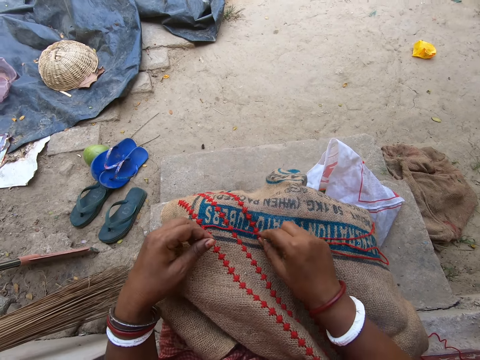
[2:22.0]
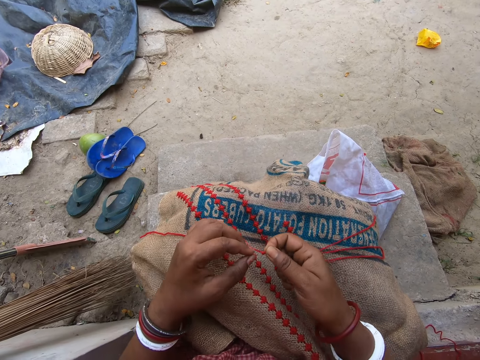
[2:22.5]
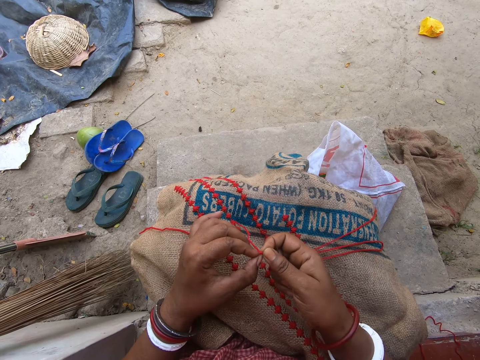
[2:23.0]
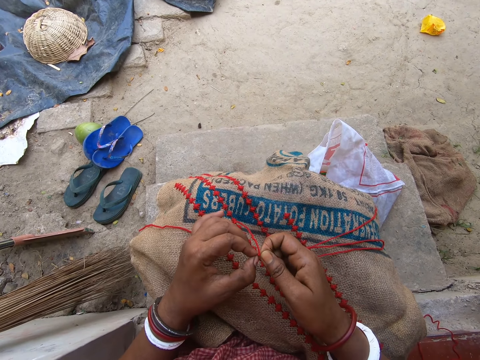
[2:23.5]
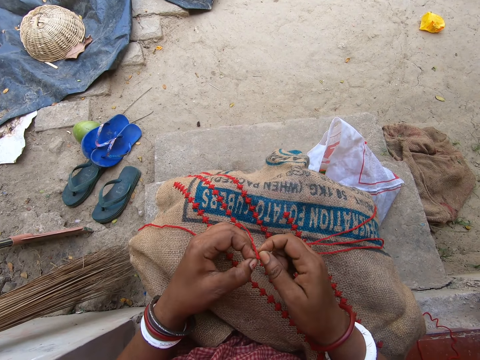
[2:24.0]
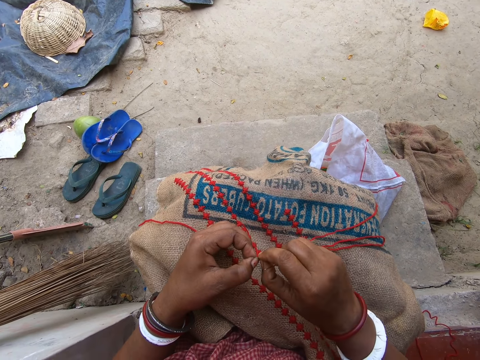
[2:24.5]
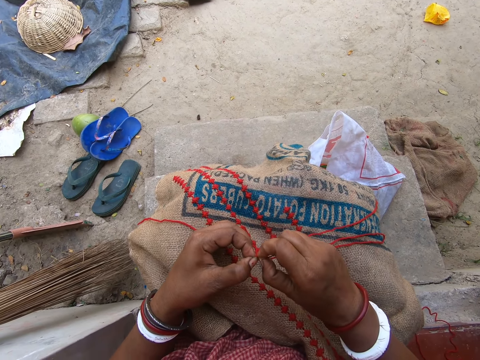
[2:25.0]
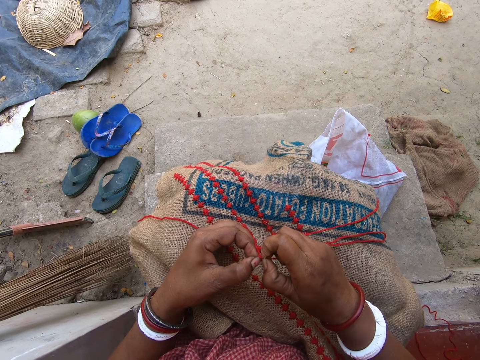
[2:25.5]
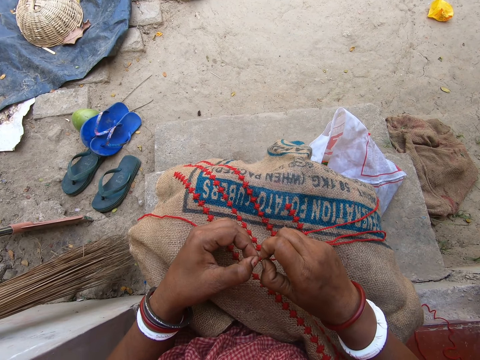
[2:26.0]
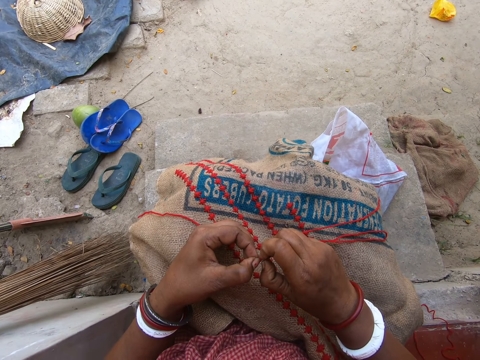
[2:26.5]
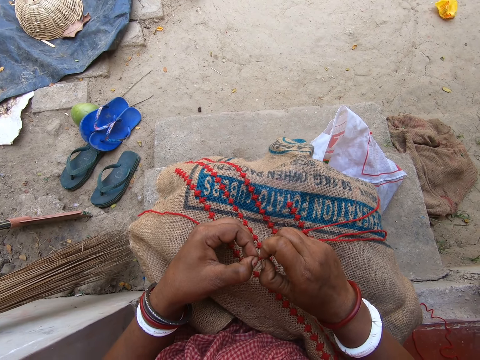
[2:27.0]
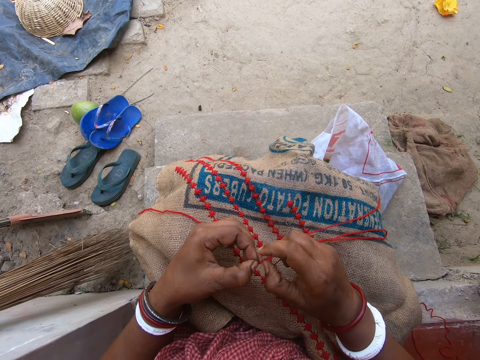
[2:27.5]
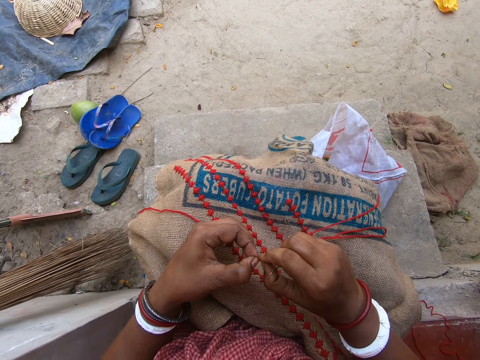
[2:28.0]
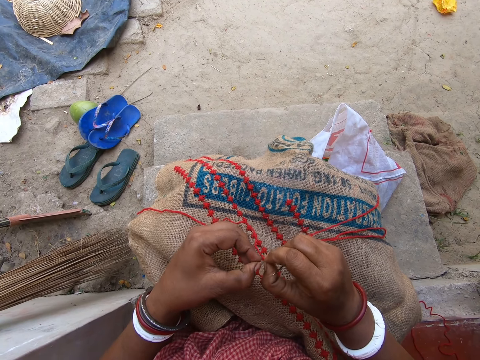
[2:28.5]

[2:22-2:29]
The camera wearer unties a knot in the strand of thread of the threaded needle in her right hand with both hands. She picks up the thread.

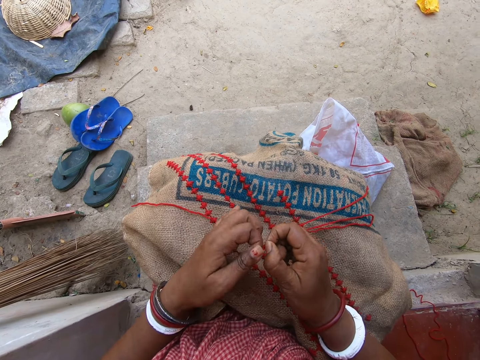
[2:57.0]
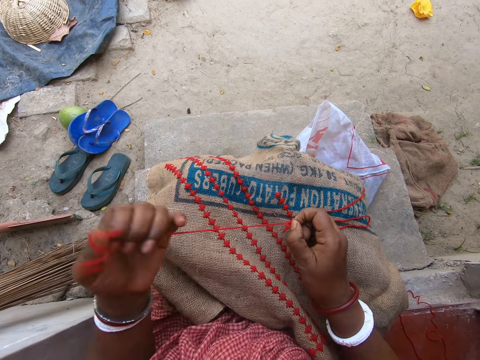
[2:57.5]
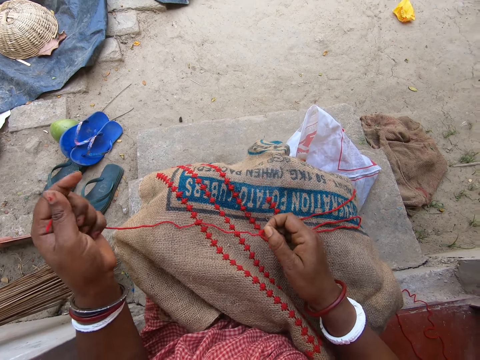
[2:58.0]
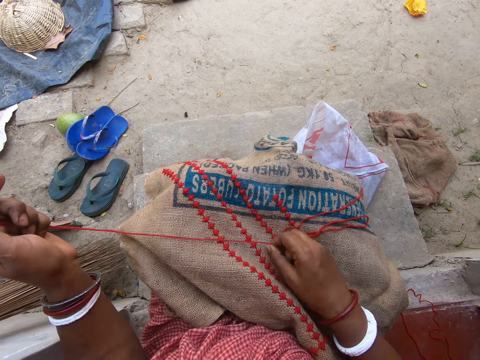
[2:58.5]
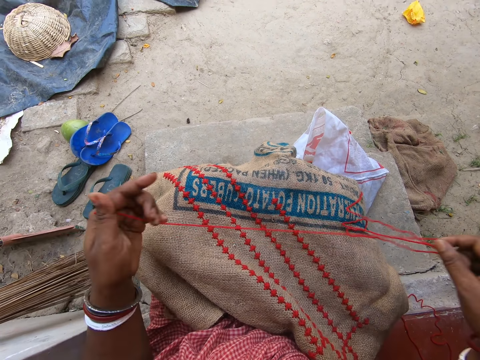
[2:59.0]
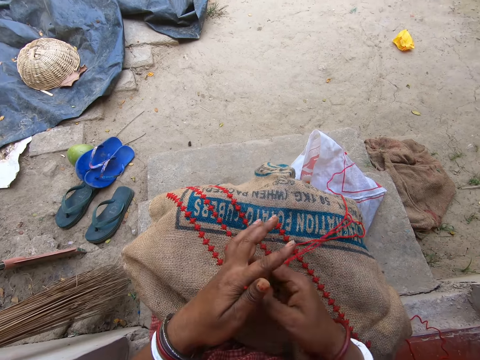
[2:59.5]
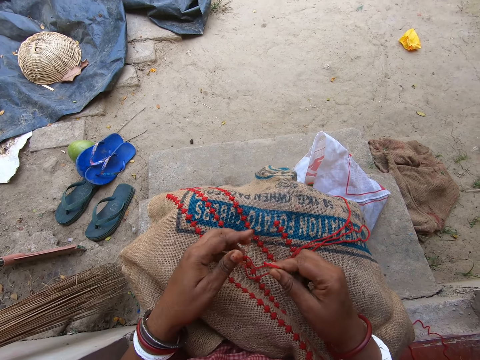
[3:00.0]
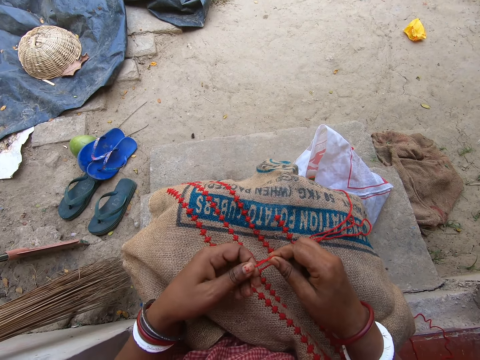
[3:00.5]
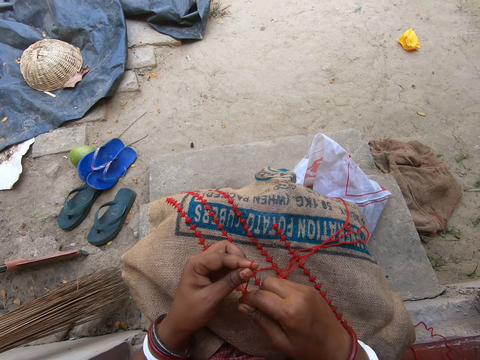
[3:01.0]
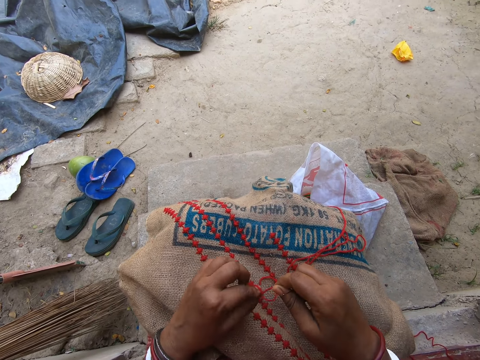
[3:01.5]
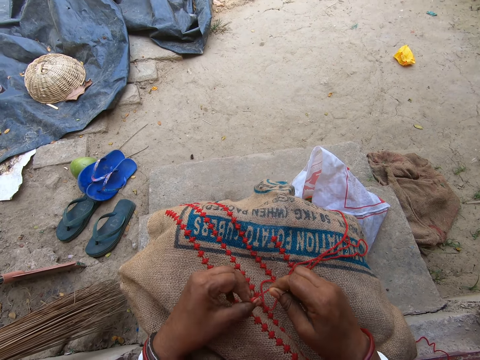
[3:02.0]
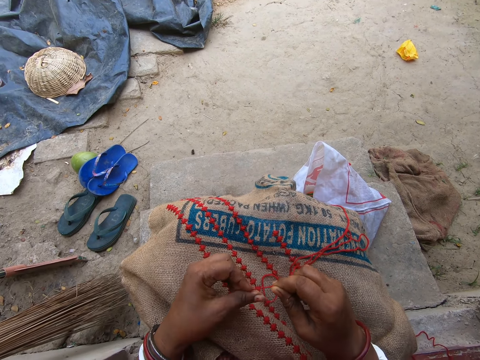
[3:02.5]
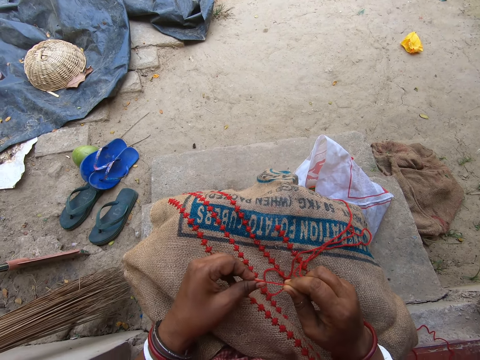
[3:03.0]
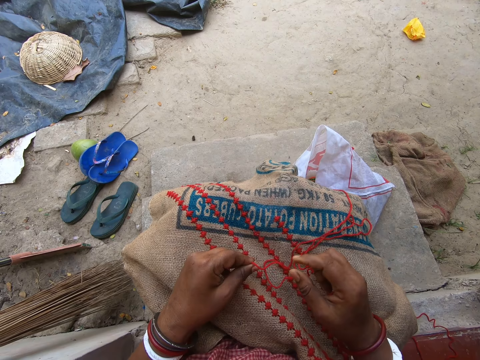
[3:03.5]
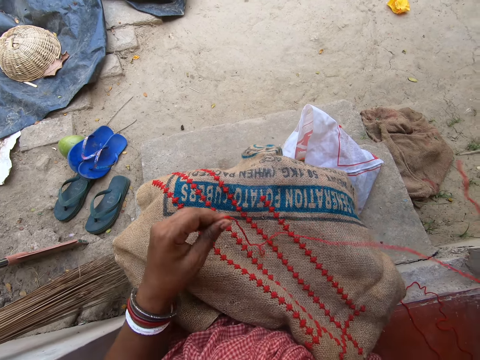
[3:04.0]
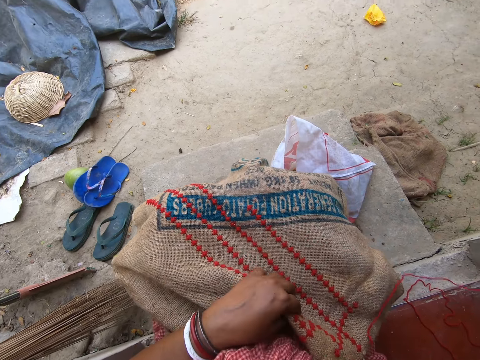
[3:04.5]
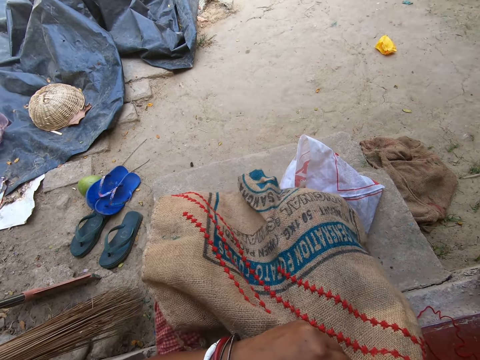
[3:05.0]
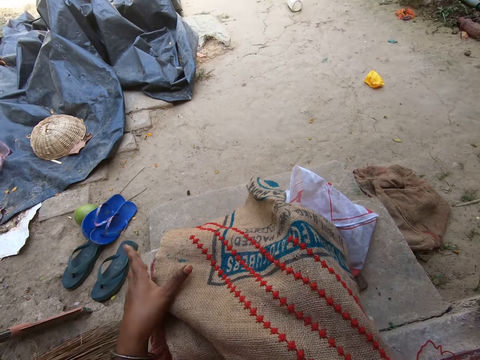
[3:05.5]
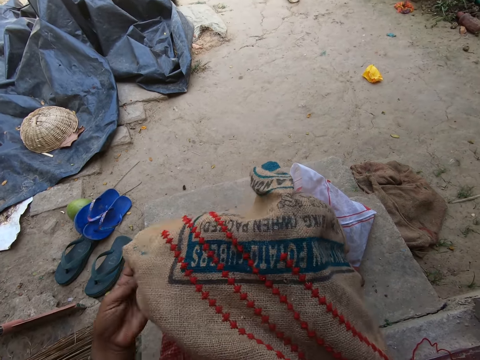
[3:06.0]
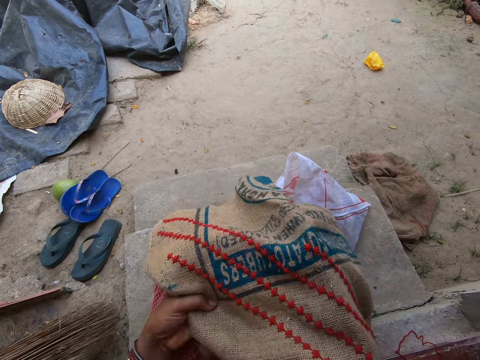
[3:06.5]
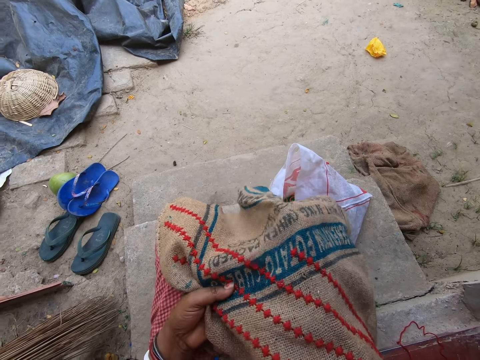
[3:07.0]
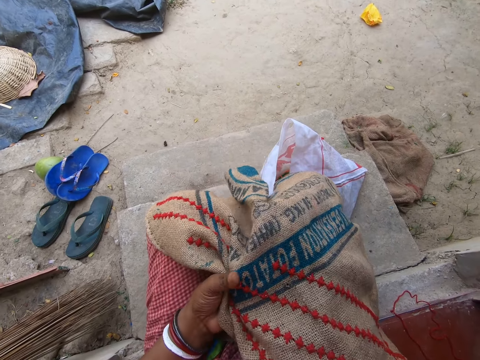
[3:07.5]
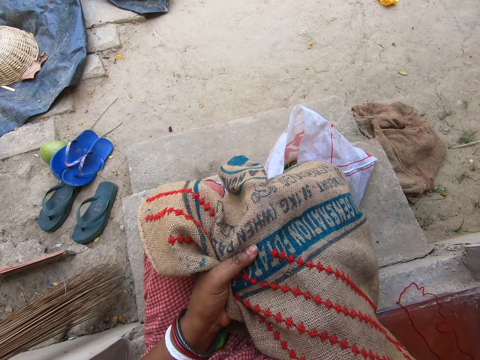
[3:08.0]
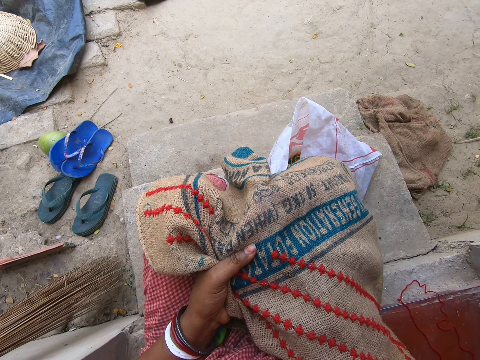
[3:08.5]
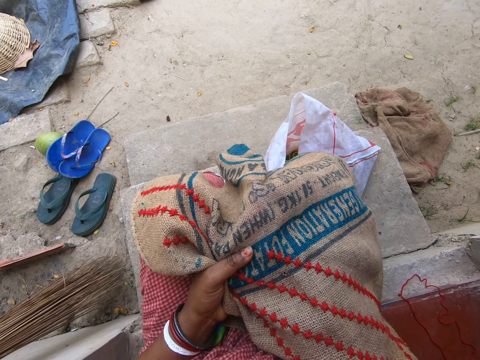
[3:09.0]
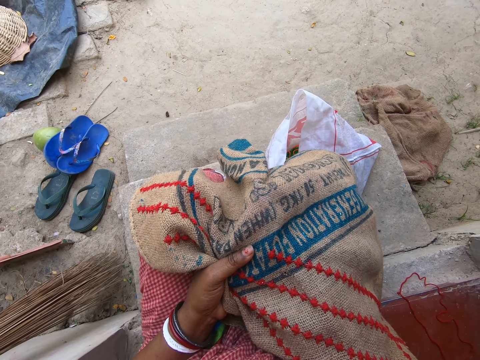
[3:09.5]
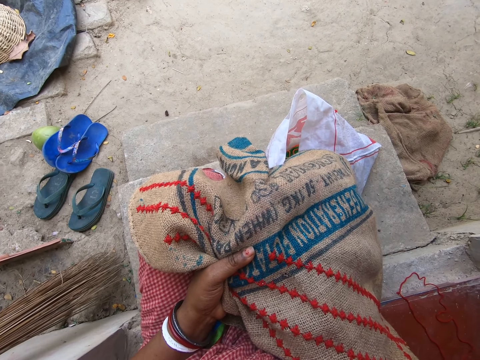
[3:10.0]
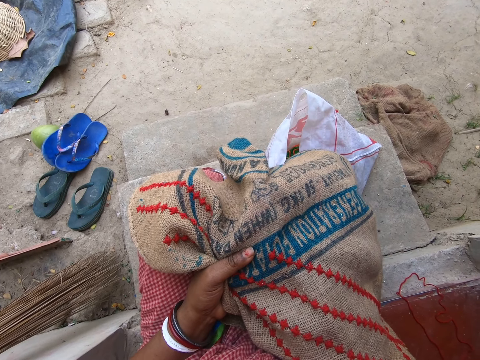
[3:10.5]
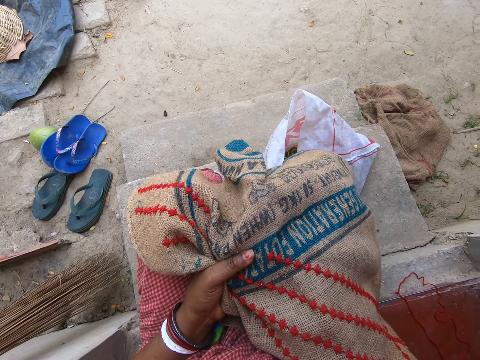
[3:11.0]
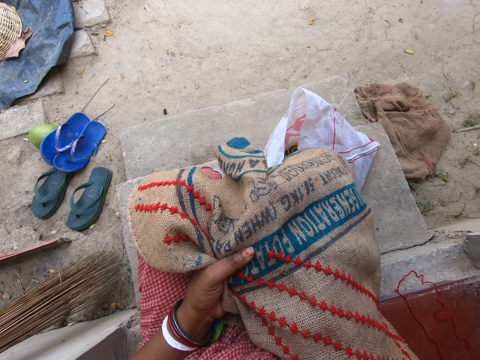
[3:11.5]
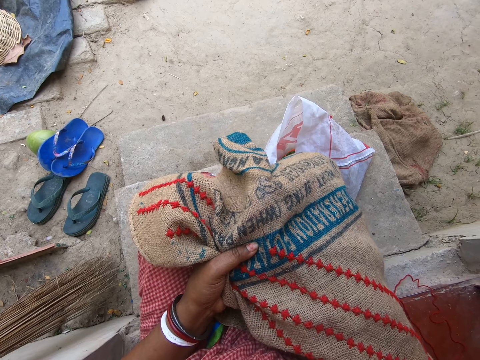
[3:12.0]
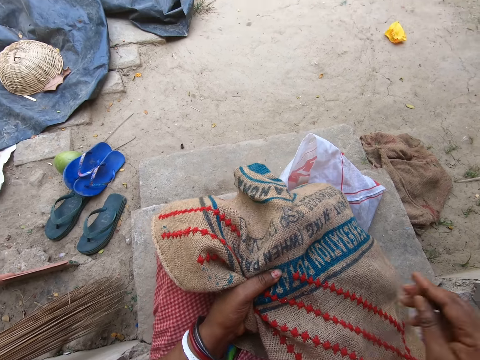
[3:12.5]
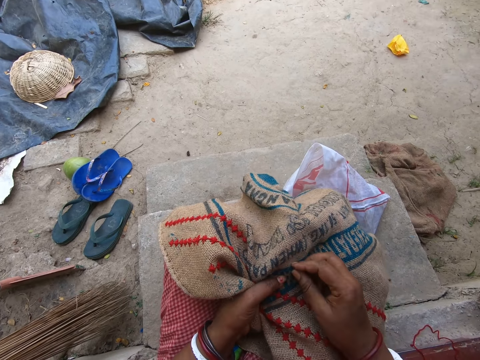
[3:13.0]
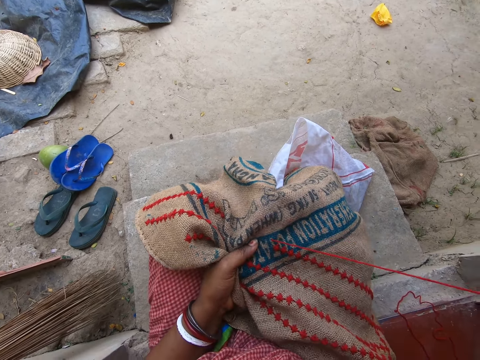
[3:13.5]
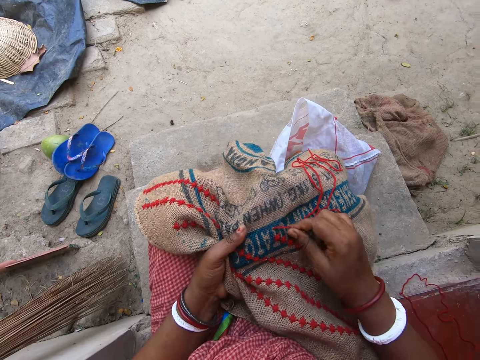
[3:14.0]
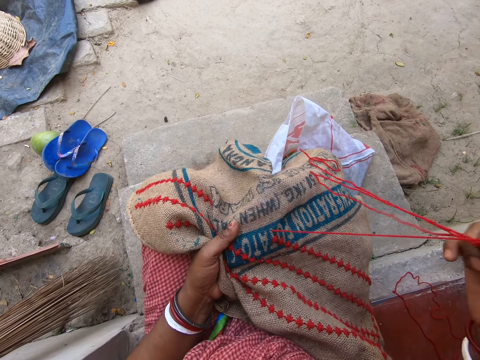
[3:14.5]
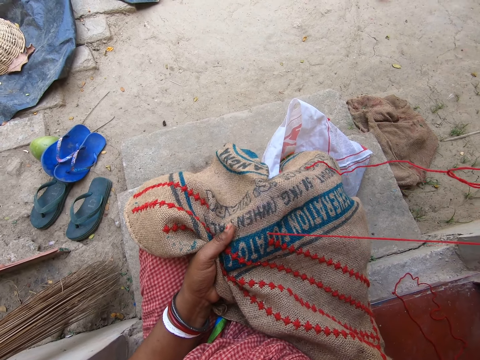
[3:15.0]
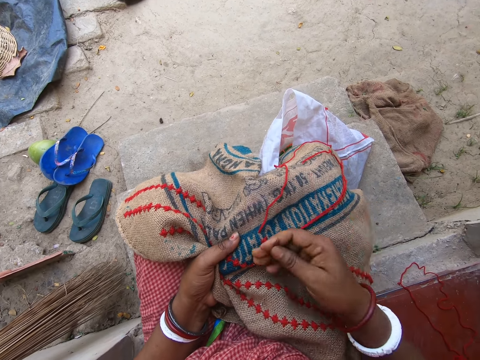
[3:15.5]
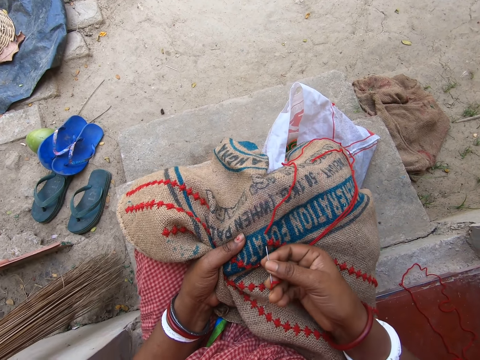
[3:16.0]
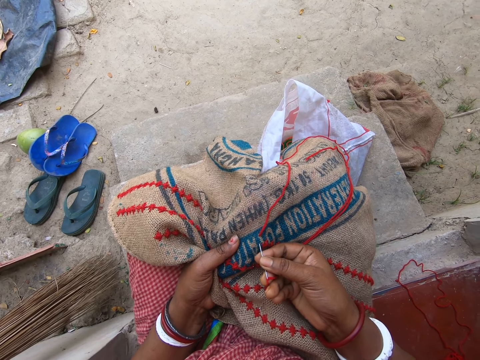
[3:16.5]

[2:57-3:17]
The camera wearer pulls on the thread. She ties a knot in the strand of thread of the threaded needle in her right hand with her left hand. She adjusts the sack on her legs with her left hand. She holds the sack on her legs with her left hand. She sews on the sack in her left hand on her legs with the threaded needle in her right hand.
